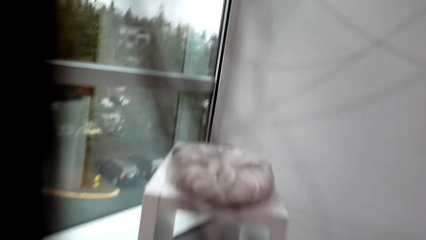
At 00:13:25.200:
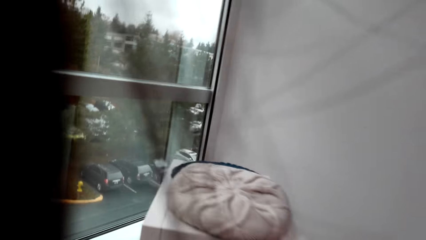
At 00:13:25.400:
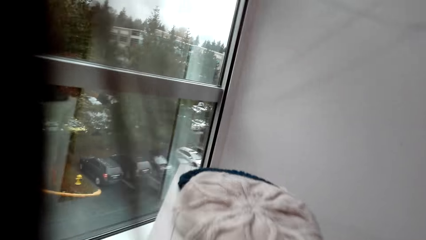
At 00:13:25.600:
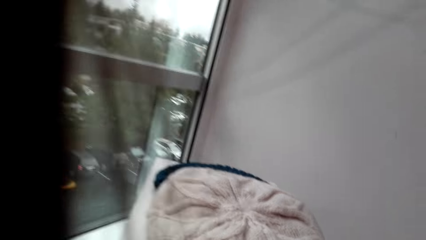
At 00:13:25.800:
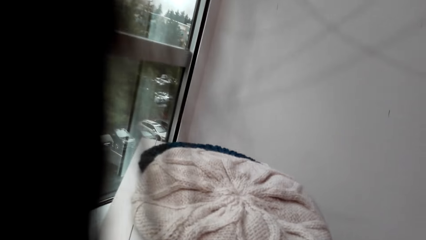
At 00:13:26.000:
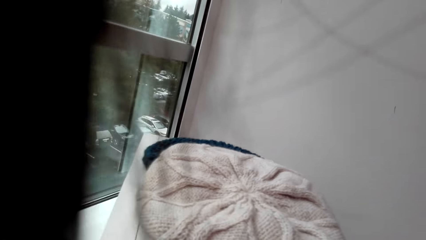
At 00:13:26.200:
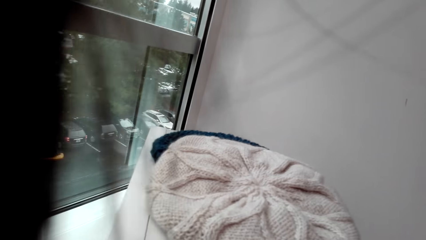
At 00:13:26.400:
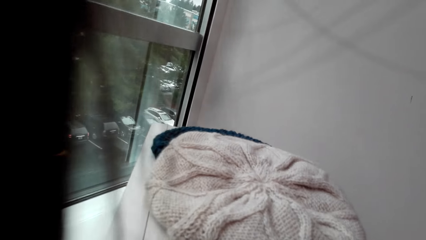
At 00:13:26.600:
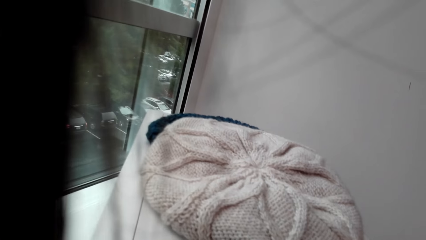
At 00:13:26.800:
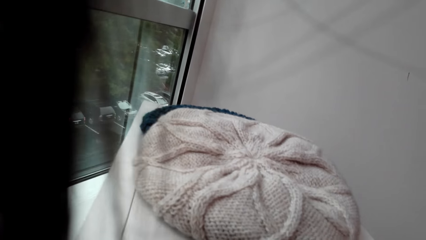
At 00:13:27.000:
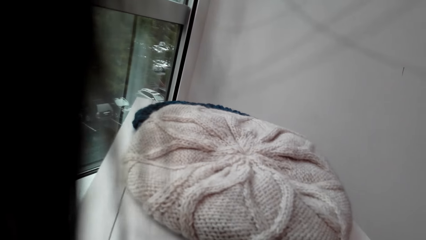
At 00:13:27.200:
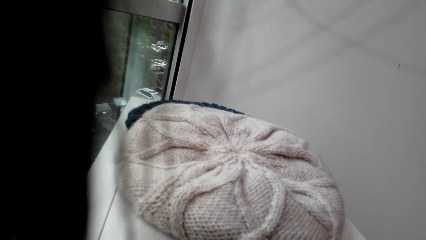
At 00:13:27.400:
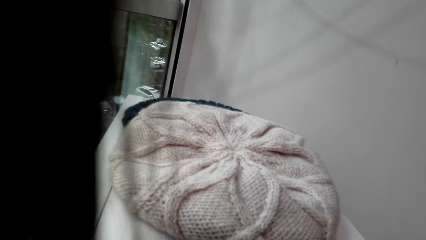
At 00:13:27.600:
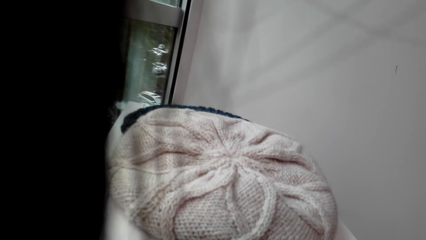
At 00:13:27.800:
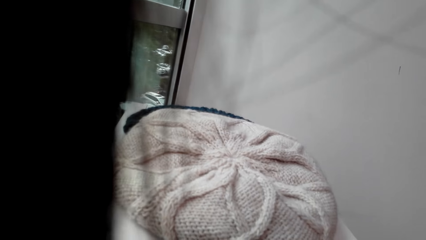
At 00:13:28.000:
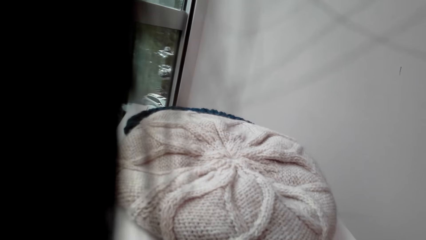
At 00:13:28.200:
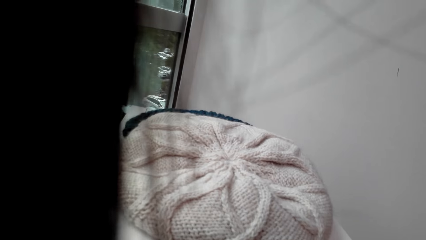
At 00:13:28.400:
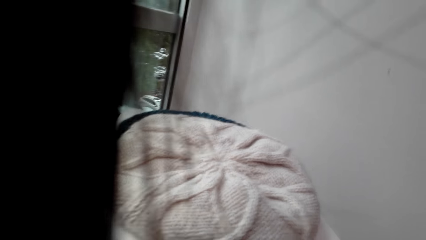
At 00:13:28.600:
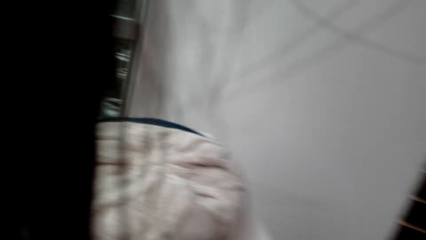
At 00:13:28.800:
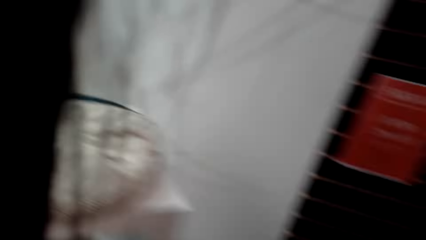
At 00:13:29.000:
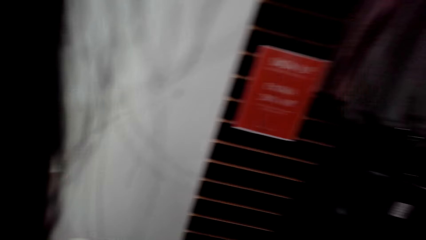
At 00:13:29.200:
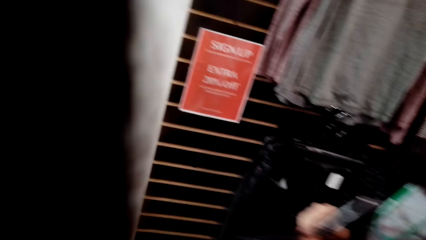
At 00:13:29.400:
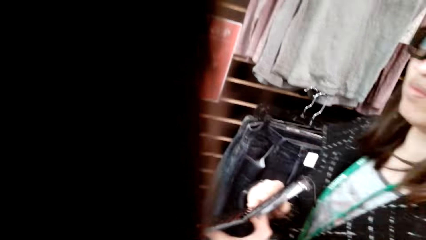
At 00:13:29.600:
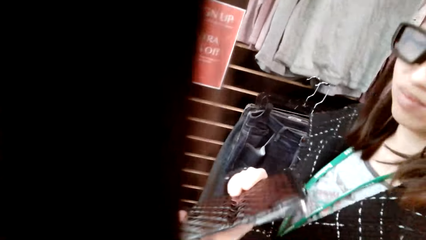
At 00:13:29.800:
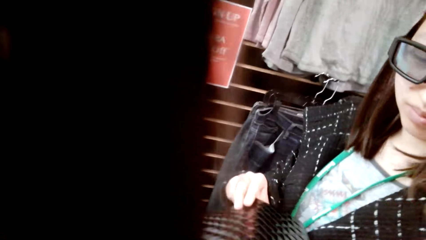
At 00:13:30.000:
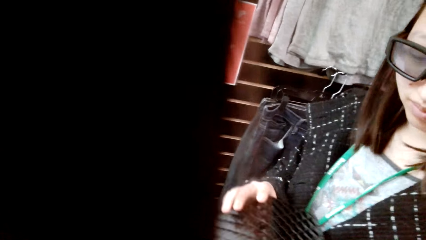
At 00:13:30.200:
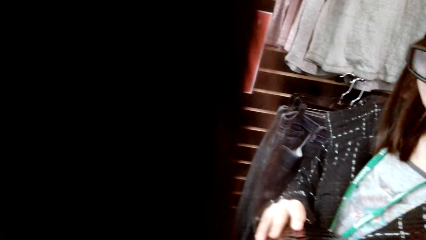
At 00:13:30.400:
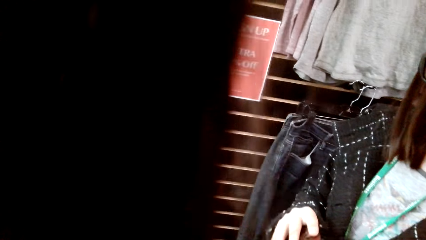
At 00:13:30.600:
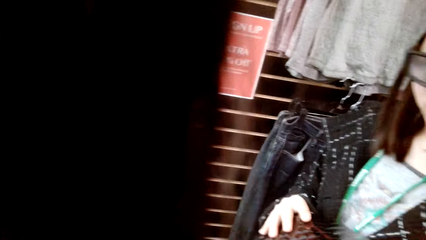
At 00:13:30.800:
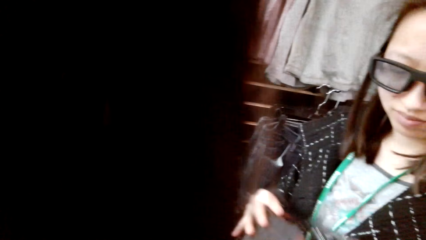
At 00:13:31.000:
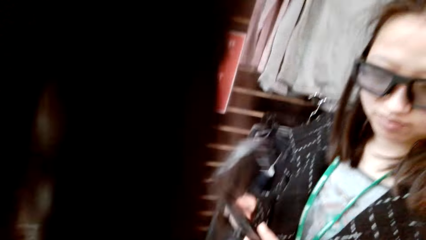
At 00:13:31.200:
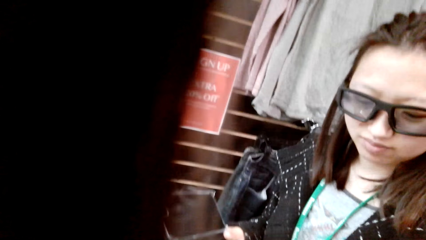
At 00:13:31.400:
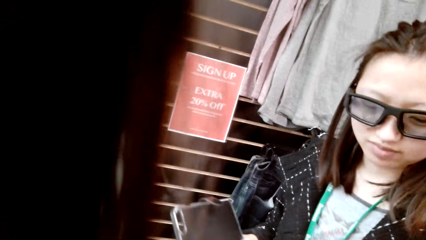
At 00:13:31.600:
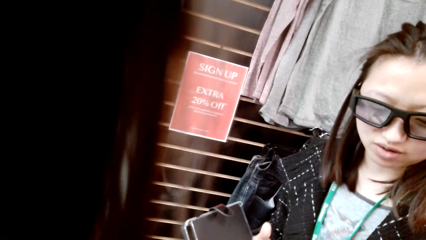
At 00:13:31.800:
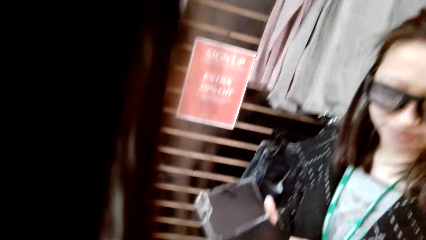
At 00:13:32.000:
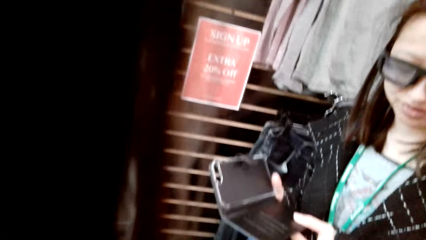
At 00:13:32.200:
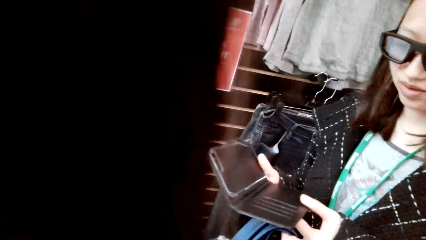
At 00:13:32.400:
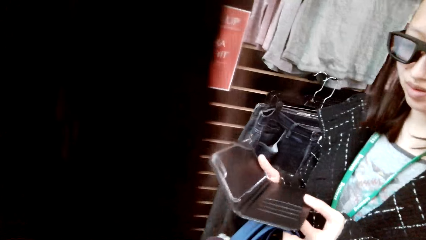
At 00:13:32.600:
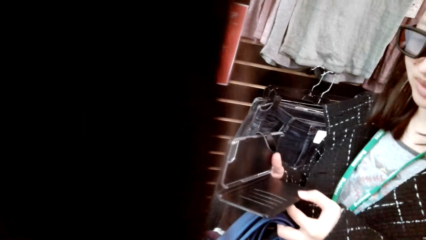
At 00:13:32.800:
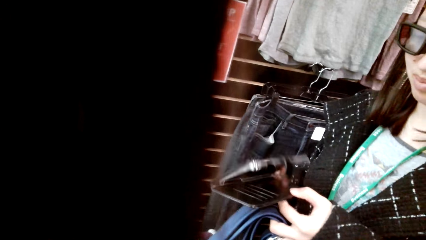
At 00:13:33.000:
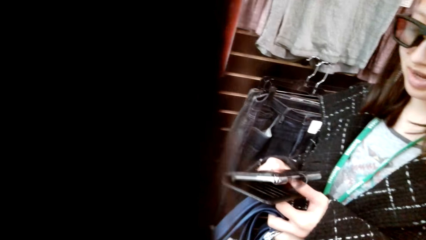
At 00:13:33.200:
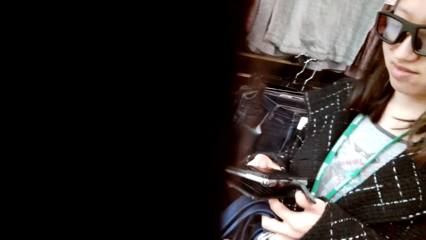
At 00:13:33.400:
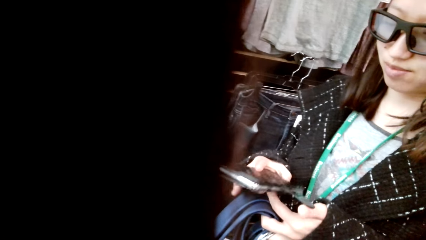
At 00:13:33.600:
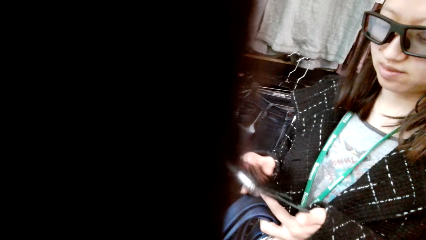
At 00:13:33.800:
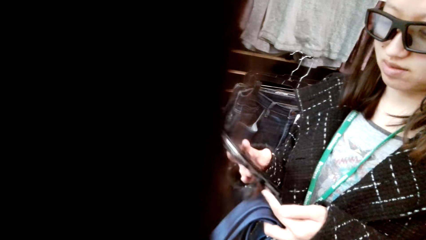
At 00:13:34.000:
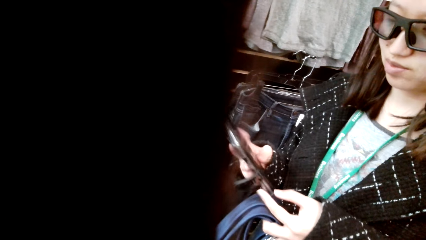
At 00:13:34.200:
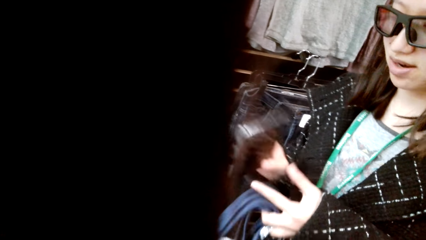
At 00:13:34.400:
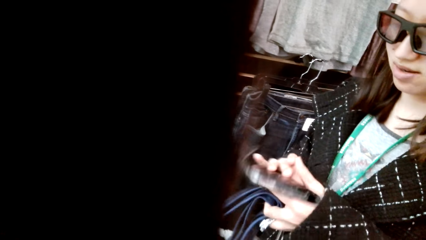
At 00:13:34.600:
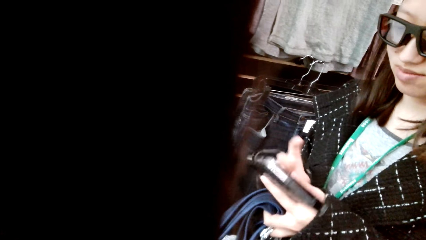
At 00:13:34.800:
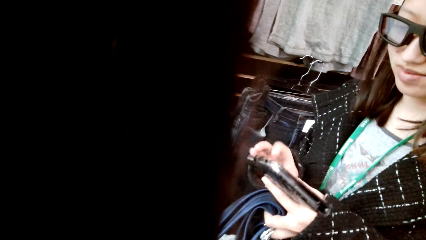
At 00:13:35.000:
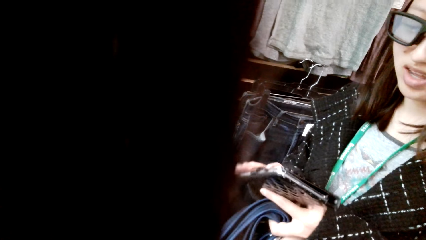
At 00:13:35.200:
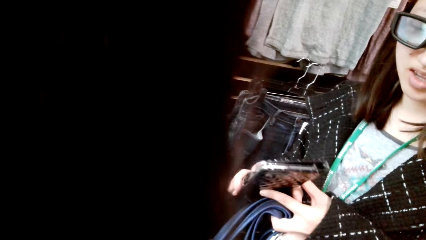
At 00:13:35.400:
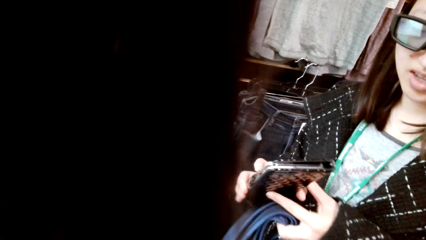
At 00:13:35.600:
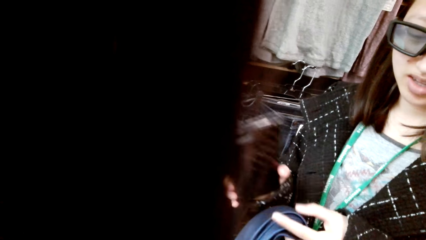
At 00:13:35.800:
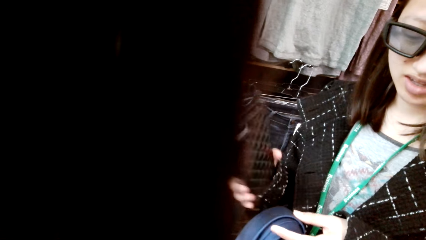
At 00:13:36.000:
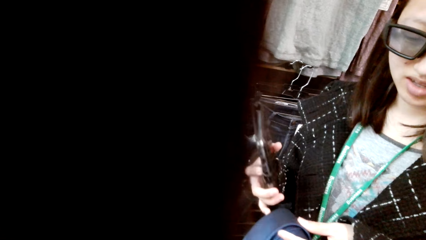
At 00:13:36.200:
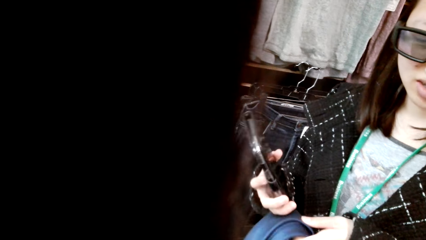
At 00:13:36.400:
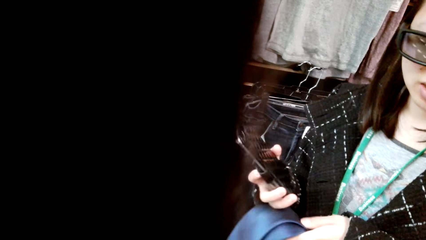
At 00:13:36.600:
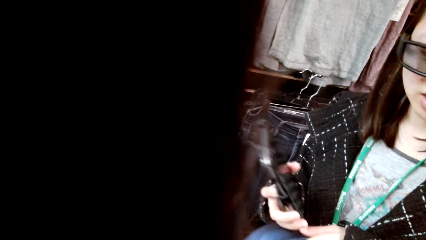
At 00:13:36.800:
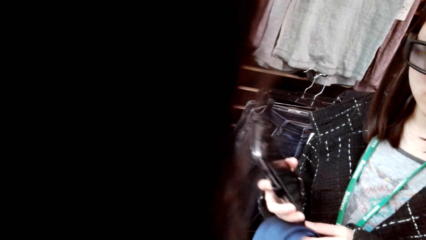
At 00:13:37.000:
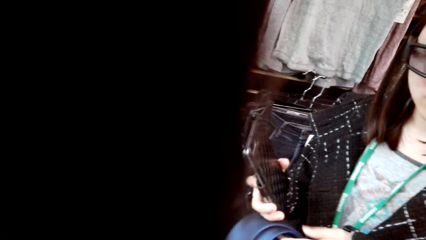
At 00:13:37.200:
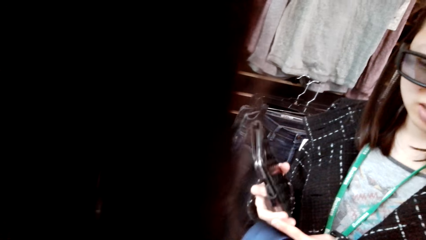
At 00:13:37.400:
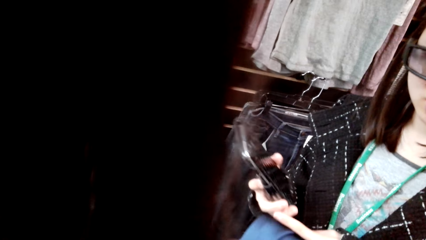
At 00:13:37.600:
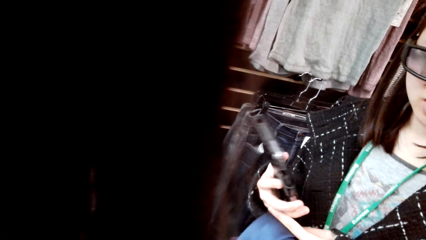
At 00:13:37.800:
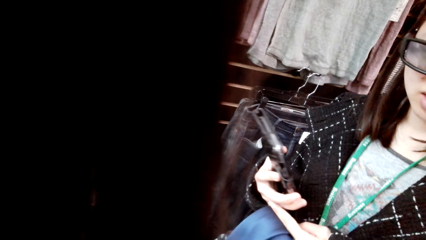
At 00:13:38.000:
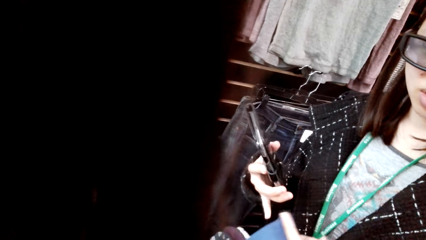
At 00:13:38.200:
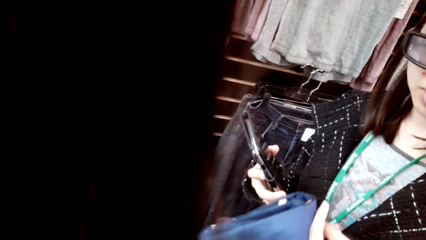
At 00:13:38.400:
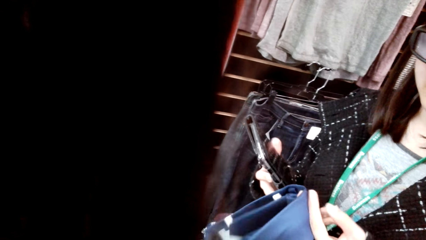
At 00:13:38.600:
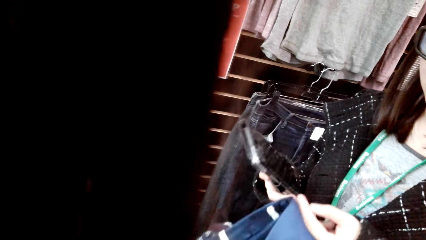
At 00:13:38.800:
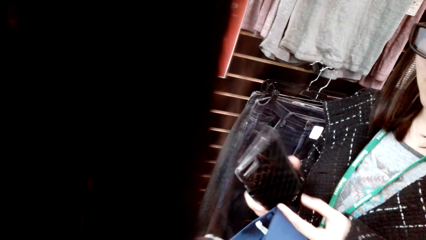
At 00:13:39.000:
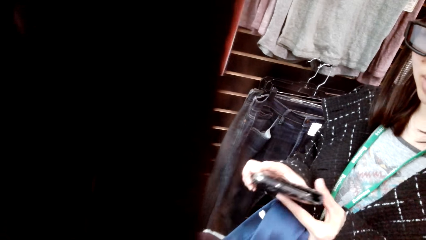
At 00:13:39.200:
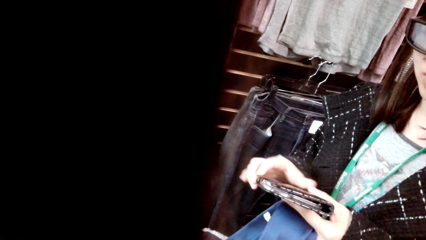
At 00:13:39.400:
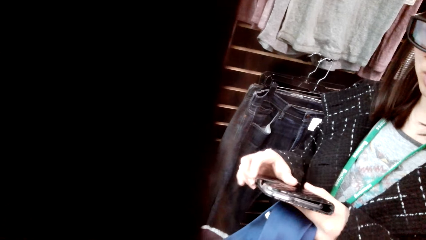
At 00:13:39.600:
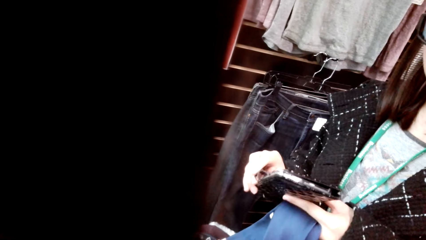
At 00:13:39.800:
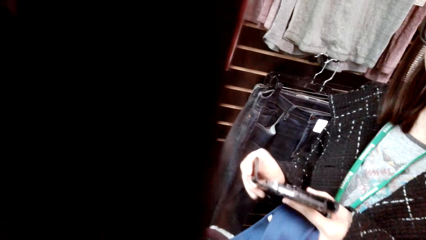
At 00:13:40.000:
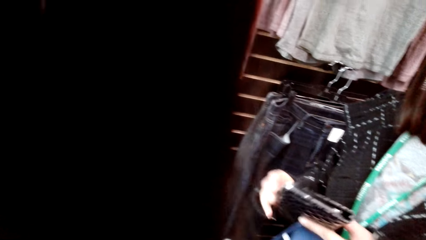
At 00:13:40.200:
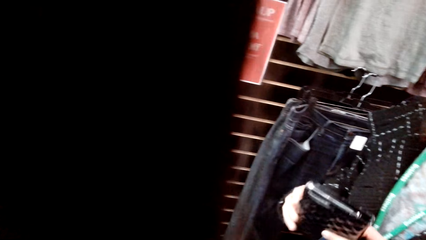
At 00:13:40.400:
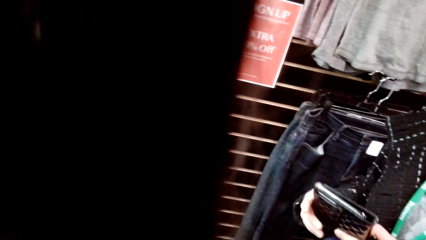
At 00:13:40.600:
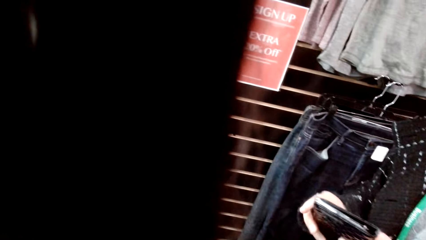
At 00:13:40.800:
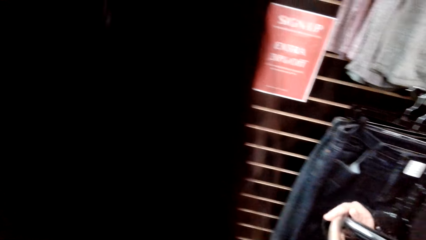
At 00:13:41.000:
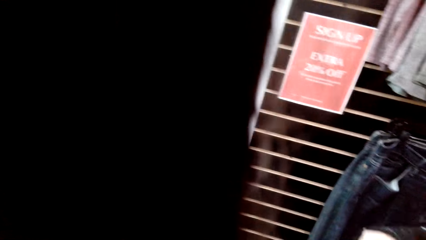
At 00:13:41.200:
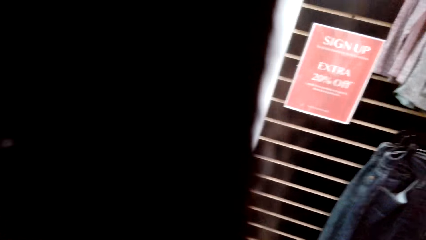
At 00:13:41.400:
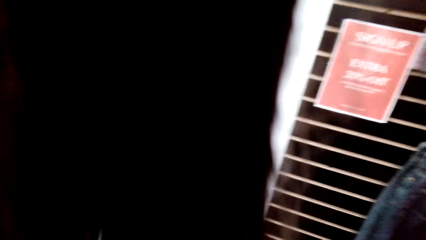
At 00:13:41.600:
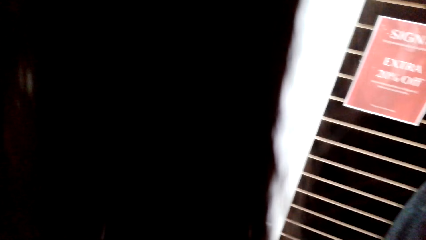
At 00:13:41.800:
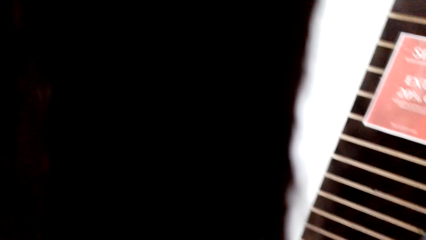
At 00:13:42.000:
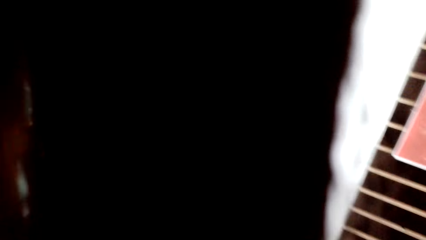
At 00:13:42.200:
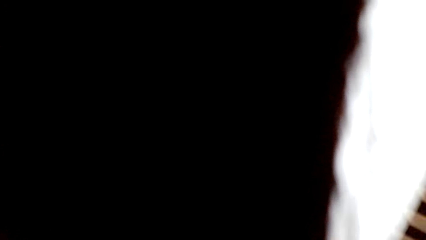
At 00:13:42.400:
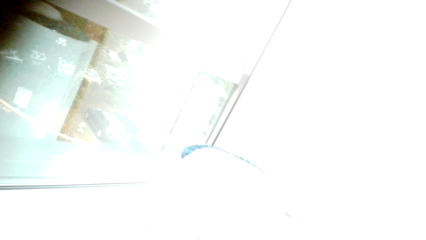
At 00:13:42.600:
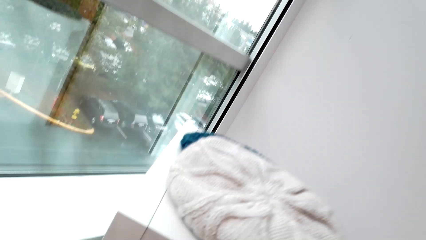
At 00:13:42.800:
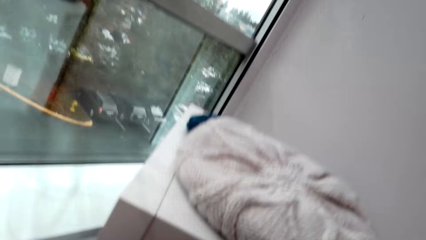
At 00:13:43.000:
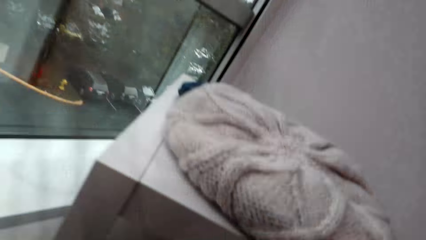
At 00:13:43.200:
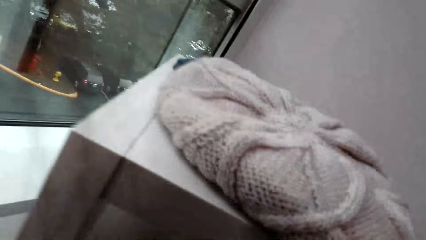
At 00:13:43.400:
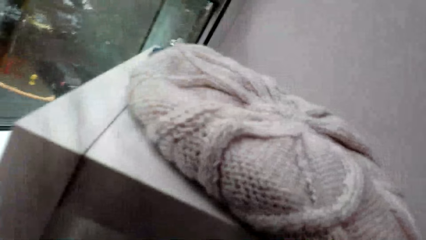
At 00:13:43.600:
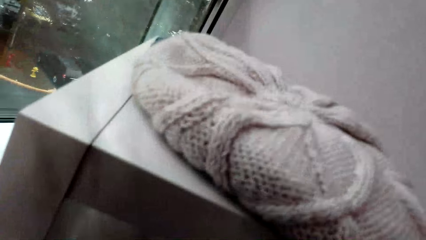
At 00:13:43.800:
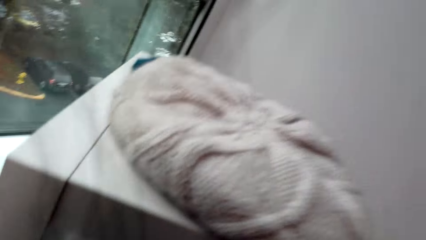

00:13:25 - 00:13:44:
The camera wearer looks around the room. They talk to a man. The man opens the wallet. The man talks to the camera wearer. The man closes the wallet. The camera wearer talks to the man. The man looks around. The camera wearer looks around the room.
